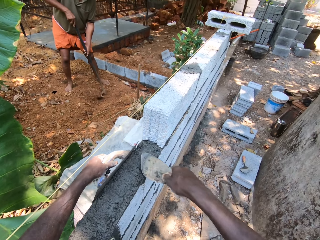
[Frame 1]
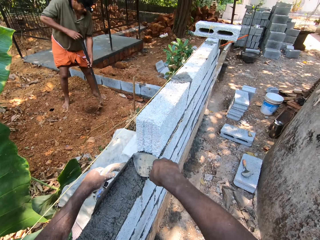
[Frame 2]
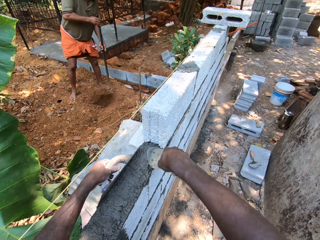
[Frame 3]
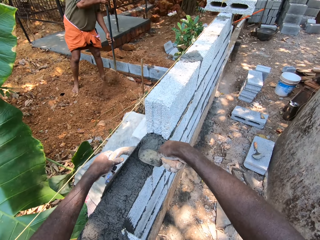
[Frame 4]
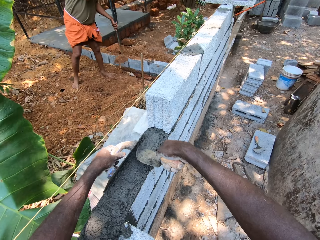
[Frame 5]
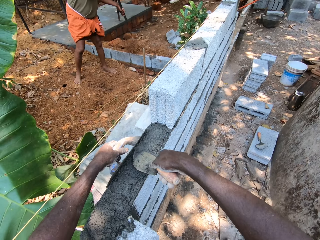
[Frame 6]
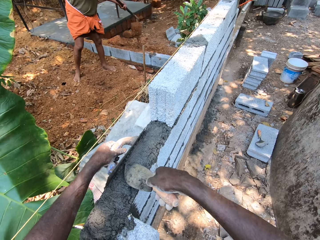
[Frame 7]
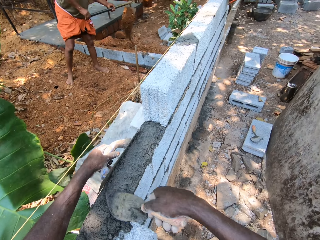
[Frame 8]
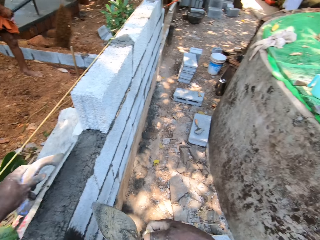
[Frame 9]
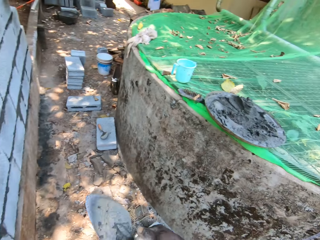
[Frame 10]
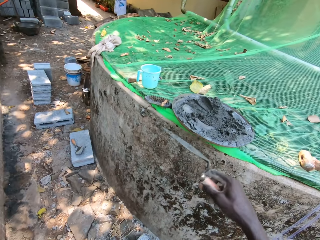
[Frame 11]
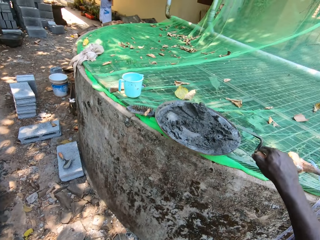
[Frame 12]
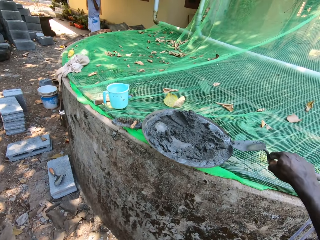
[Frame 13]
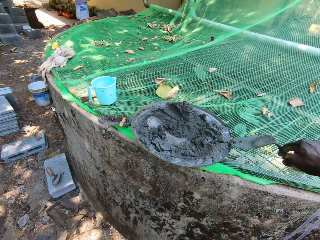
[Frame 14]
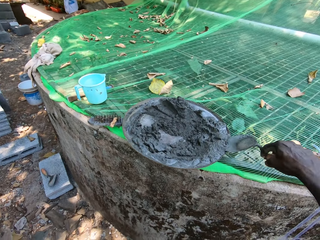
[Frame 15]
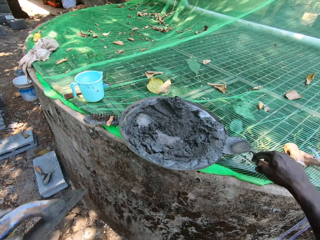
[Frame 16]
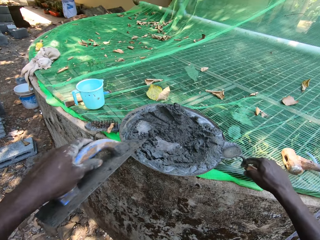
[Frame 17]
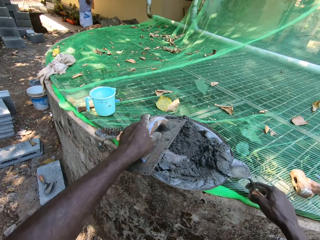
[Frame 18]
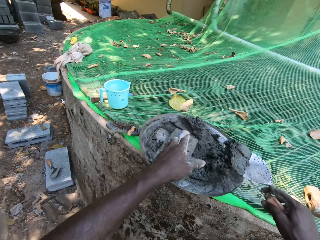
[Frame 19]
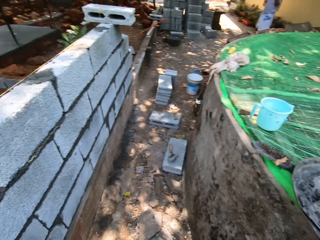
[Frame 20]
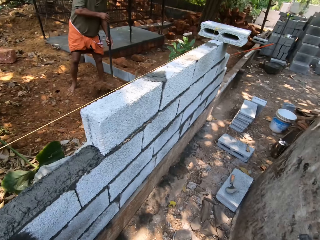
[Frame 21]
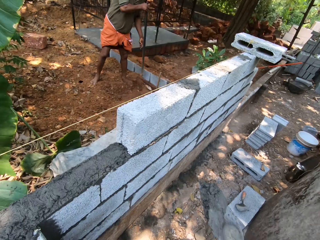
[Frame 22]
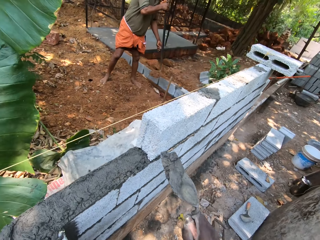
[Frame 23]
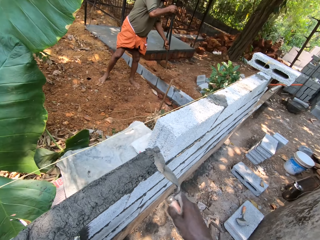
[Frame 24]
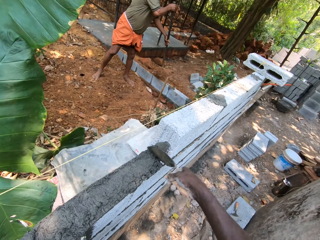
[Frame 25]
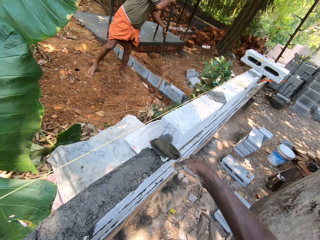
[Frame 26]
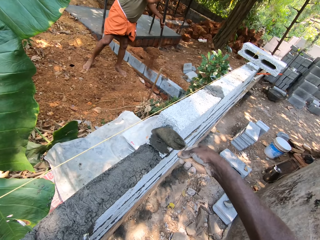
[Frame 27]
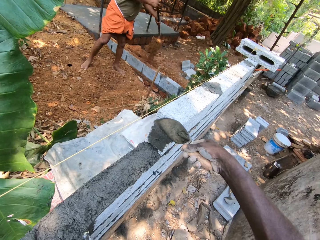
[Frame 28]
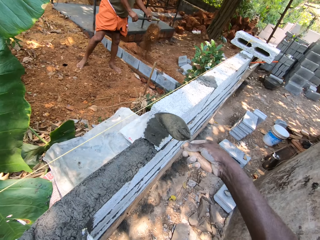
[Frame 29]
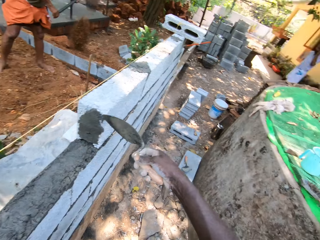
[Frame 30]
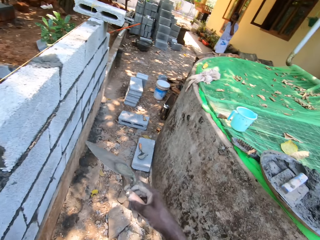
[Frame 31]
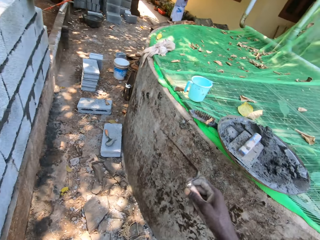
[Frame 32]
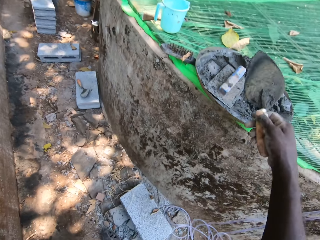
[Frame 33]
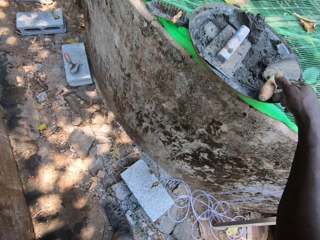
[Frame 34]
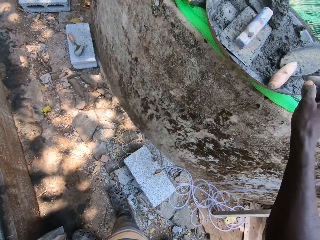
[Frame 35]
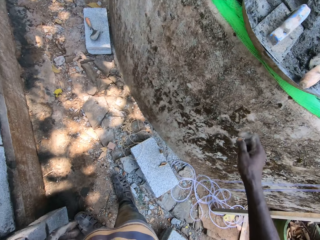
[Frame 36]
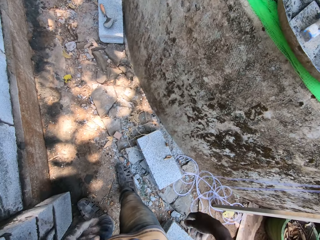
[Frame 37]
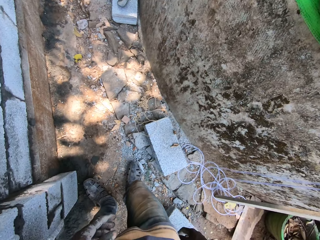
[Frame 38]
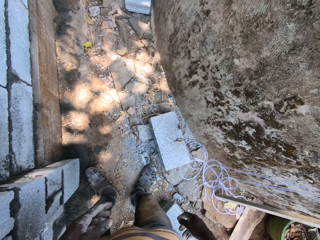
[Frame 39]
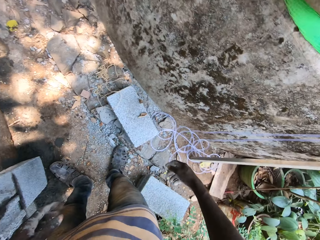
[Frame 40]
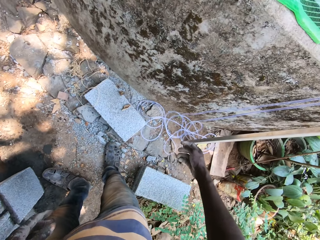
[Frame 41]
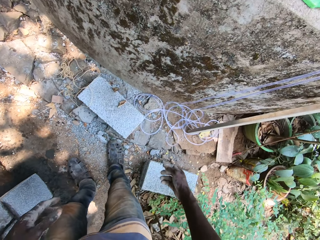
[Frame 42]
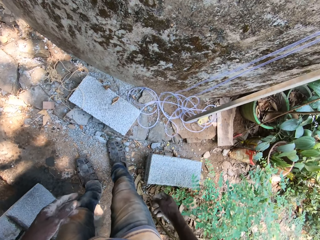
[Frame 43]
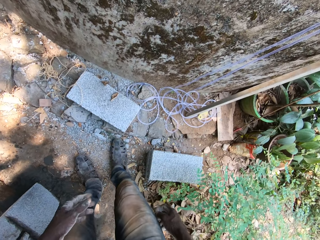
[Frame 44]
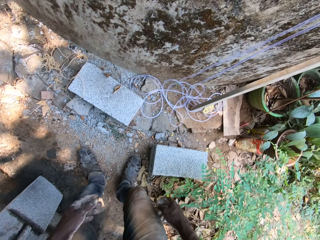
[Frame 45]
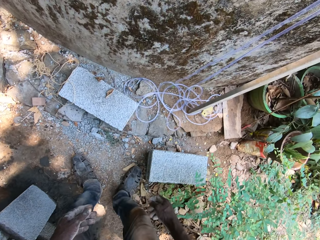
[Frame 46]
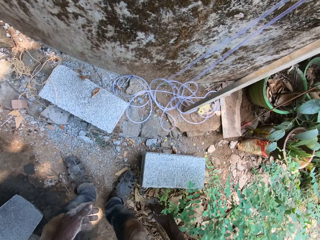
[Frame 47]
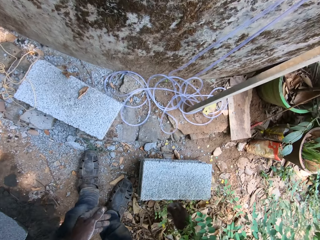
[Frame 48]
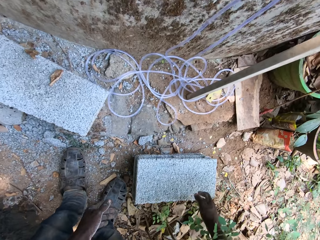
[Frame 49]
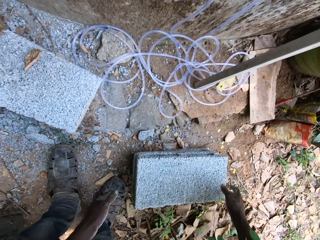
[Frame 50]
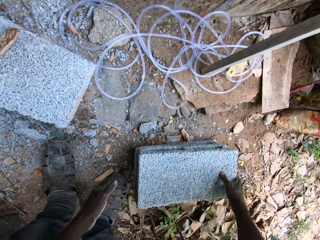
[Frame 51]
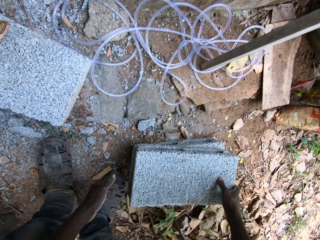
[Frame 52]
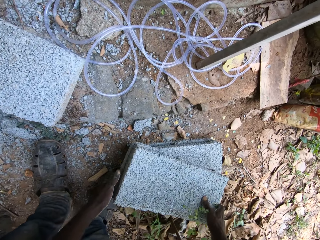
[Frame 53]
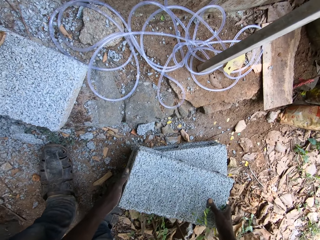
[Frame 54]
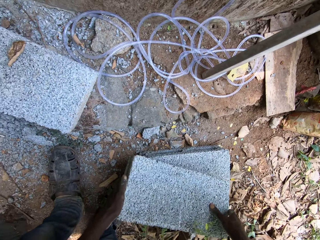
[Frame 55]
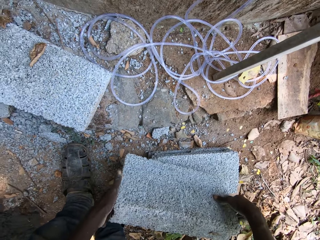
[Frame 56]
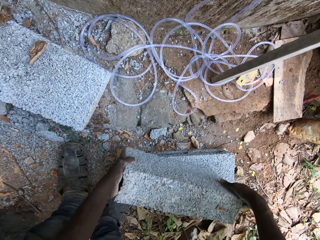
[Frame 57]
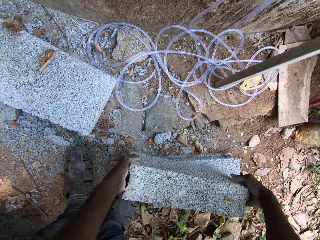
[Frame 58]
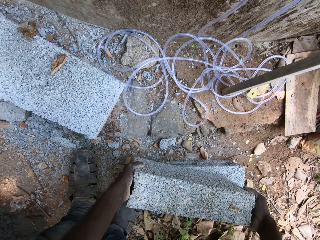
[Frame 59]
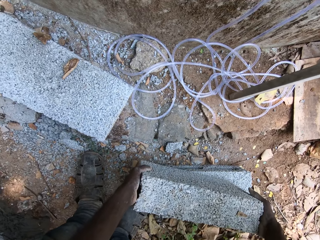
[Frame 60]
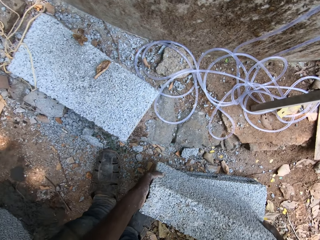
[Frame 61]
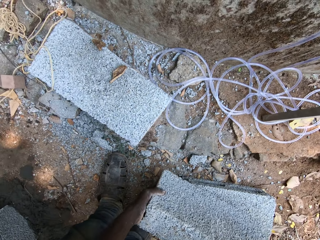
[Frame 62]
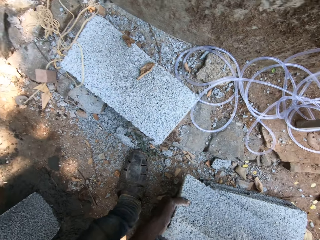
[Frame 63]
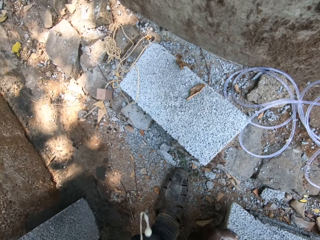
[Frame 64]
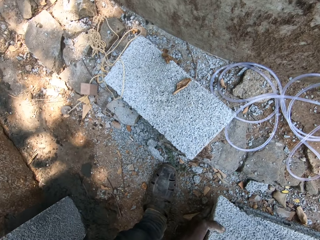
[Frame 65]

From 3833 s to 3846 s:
The camera wearer puts the trowel down. He collects cement from the head pan with the trowel in his right hand. He plasters the cement on the fence with the trowel in his right hand. He drops the trowel in the head pan with his right hand. He picks up a block from the ground with both hands.

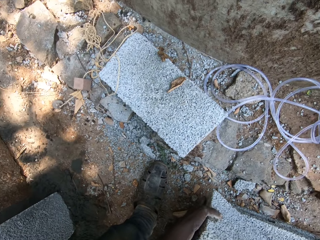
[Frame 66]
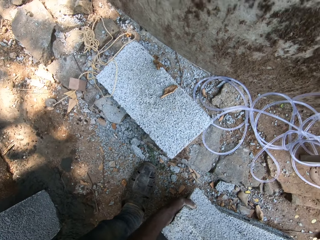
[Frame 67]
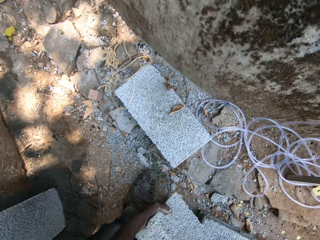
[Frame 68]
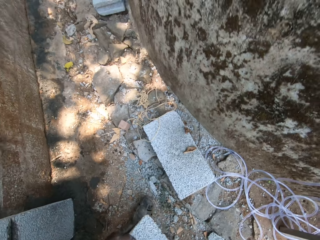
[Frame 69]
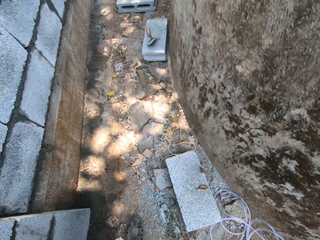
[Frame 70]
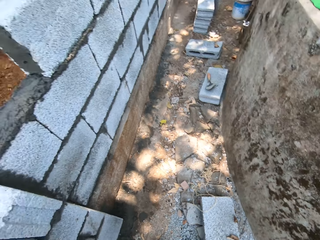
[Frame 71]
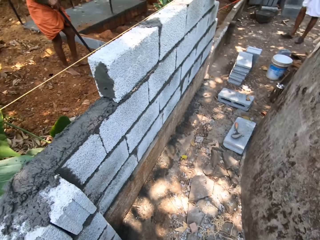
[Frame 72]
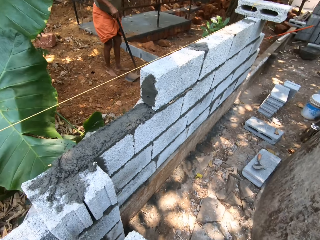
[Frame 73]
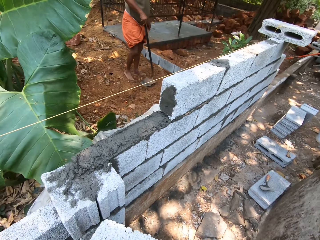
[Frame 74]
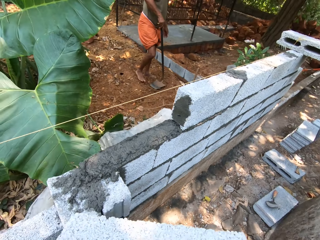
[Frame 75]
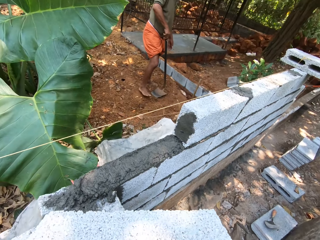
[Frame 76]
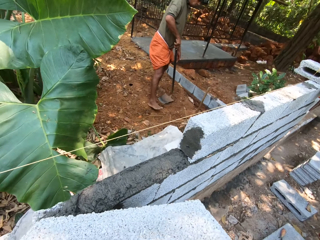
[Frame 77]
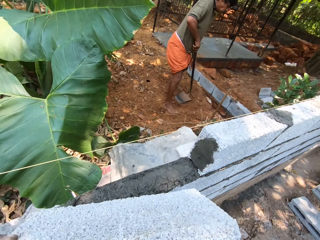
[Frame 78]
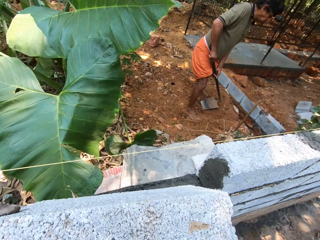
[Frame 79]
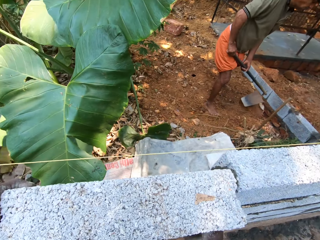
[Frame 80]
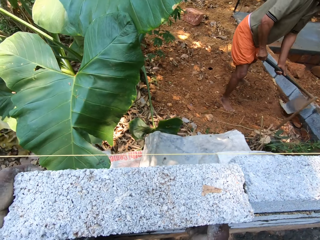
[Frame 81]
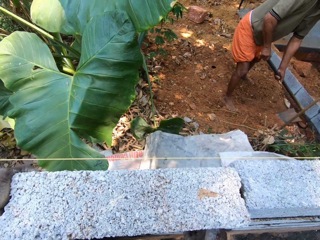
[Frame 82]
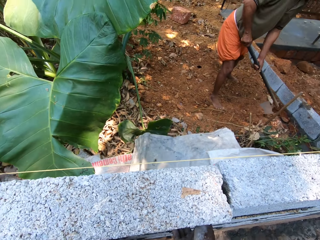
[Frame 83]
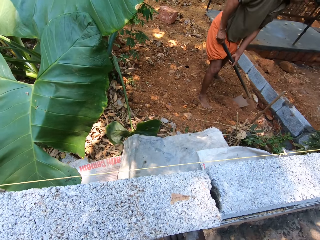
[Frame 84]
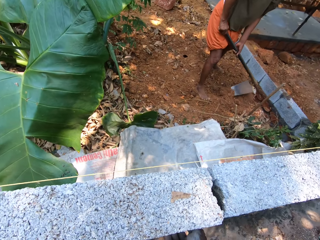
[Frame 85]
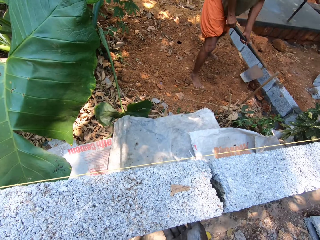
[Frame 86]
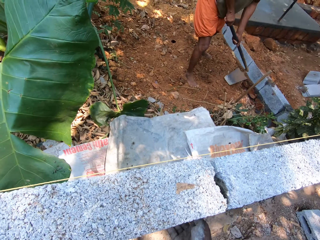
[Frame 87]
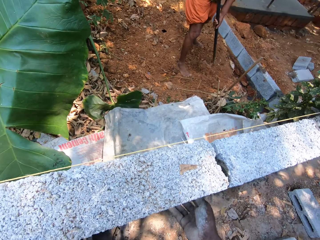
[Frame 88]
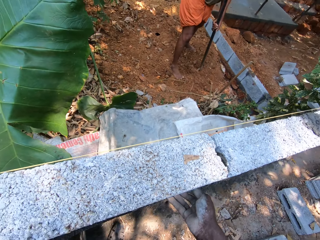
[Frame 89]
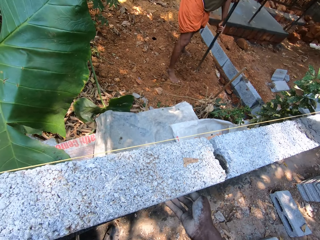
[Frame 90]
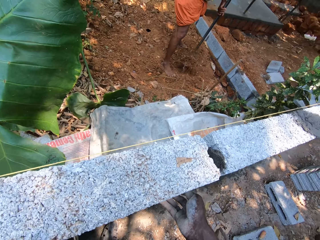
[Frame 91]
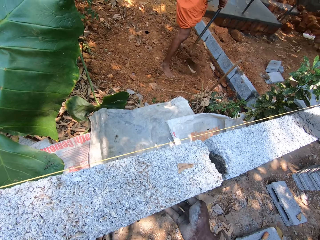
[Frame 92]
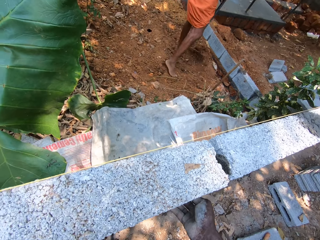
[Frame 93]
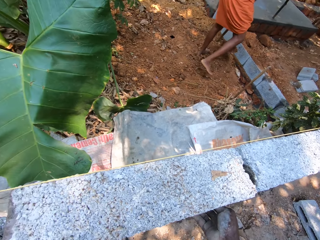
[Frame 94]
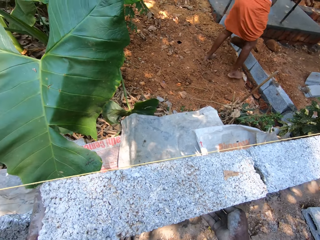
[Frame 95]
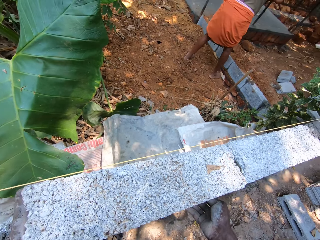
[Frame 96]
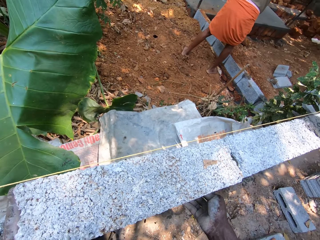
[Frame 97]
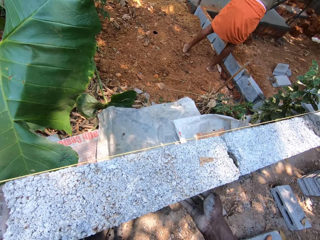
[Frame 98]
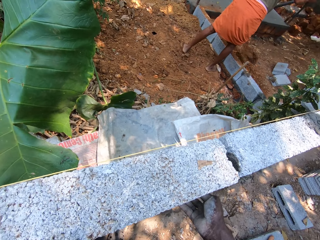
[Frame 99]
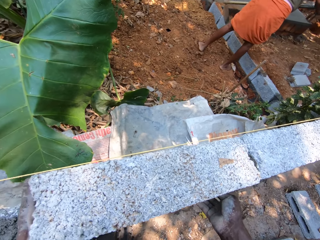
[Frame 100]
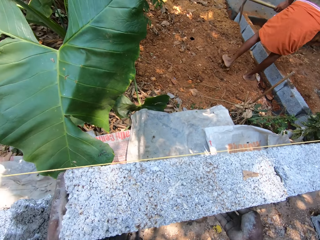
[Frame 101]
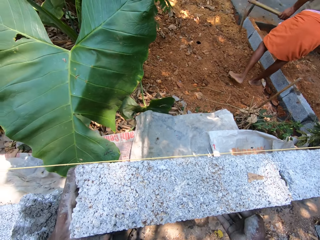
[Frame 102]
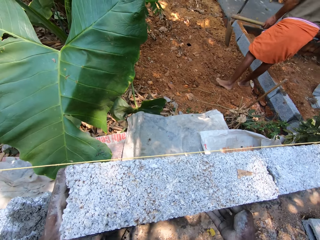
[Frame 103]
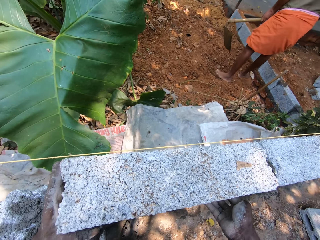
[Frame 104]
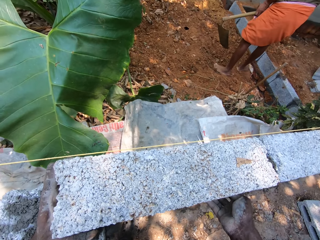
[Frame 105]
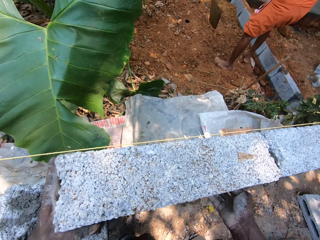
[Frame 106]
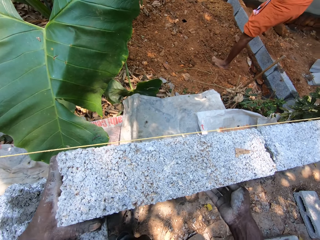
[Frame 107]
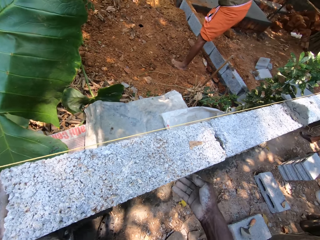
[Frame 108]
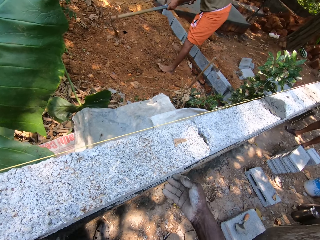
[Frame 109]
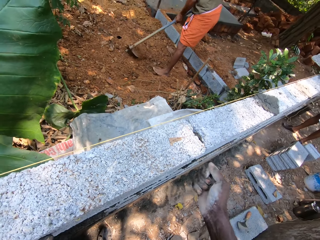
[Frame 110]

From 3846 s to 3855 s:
The camera wearer sets the block on the fence with both hands, on top of the cement.
